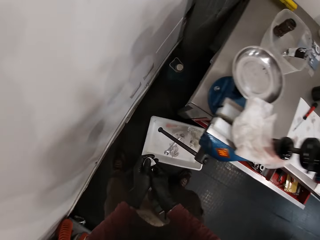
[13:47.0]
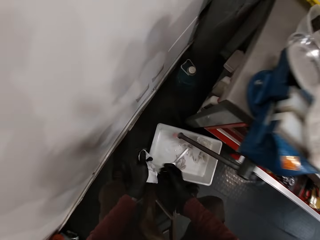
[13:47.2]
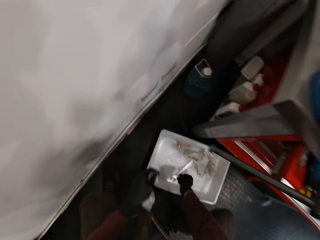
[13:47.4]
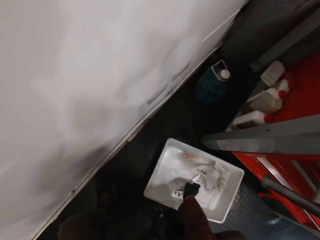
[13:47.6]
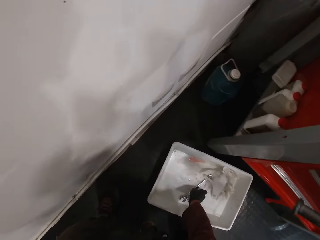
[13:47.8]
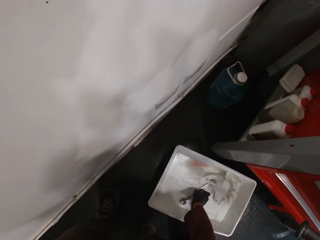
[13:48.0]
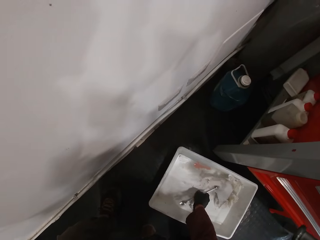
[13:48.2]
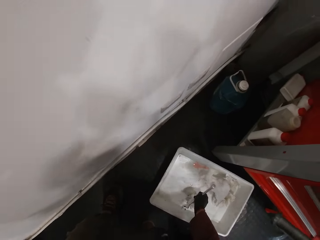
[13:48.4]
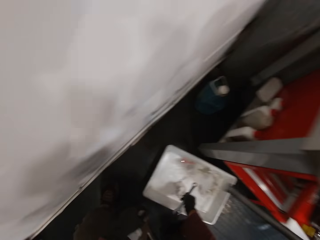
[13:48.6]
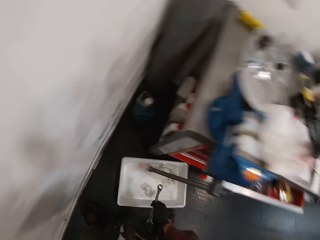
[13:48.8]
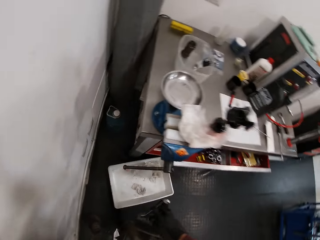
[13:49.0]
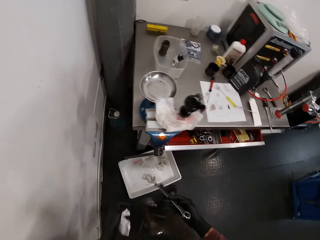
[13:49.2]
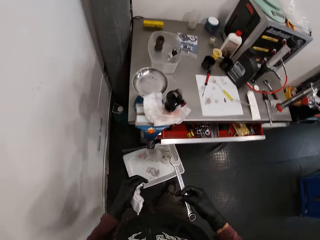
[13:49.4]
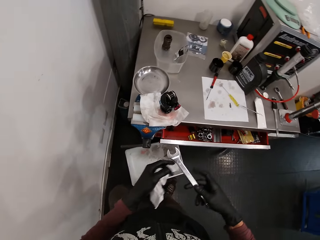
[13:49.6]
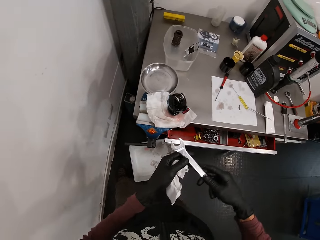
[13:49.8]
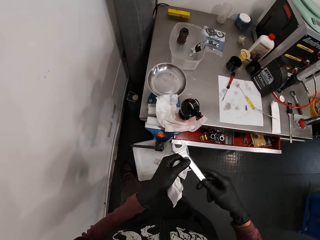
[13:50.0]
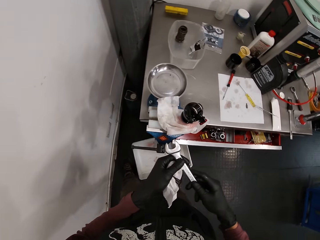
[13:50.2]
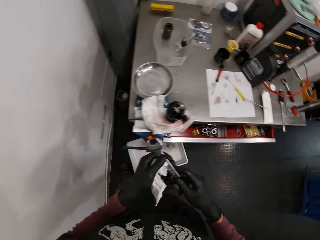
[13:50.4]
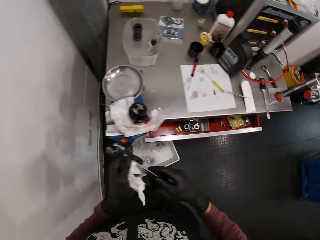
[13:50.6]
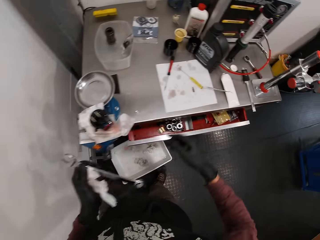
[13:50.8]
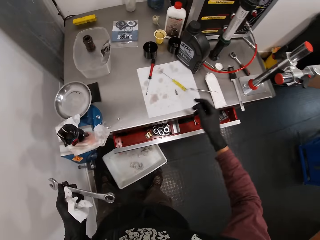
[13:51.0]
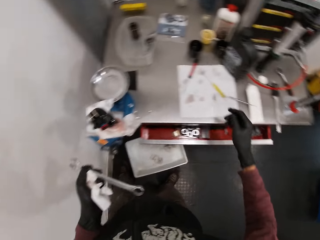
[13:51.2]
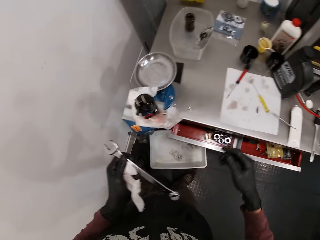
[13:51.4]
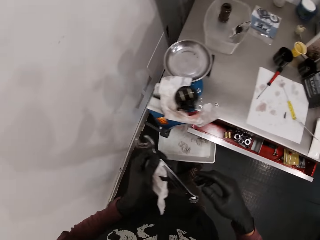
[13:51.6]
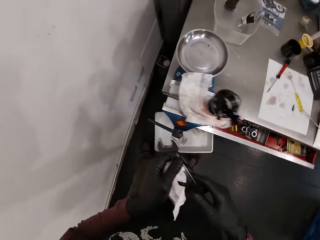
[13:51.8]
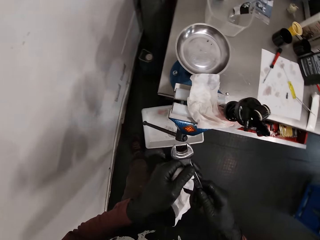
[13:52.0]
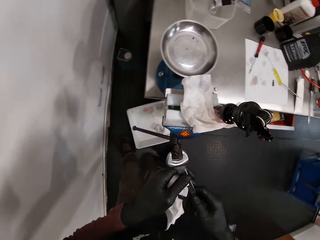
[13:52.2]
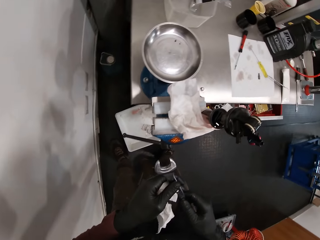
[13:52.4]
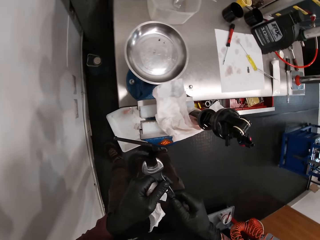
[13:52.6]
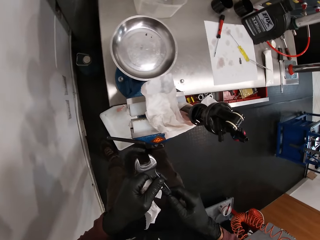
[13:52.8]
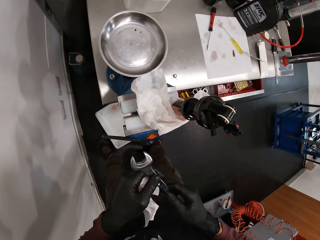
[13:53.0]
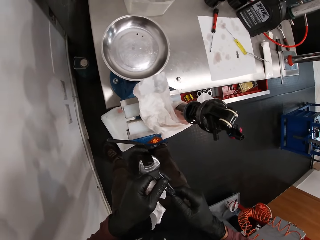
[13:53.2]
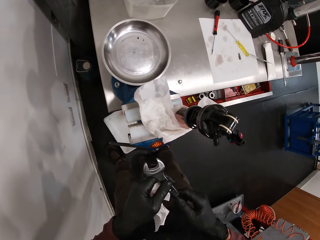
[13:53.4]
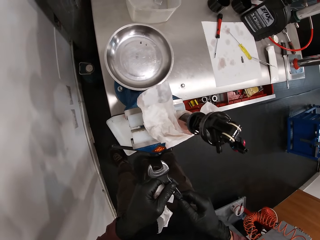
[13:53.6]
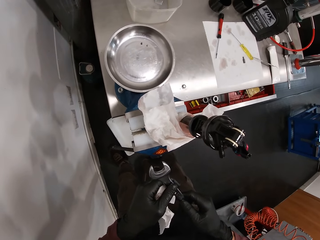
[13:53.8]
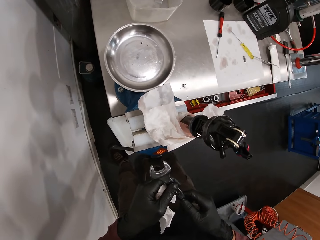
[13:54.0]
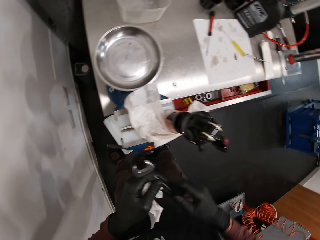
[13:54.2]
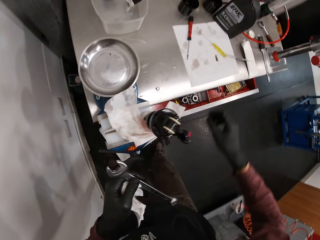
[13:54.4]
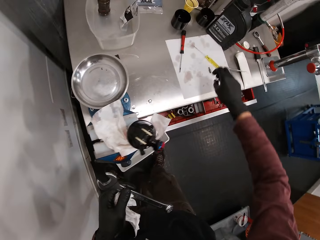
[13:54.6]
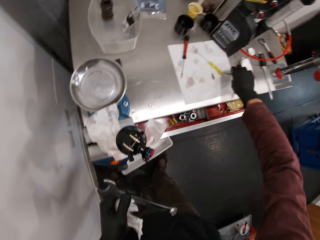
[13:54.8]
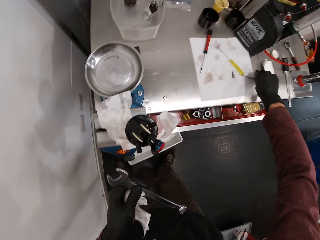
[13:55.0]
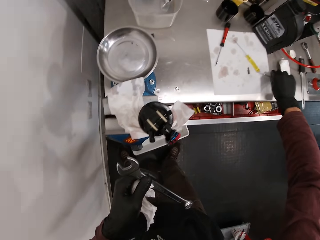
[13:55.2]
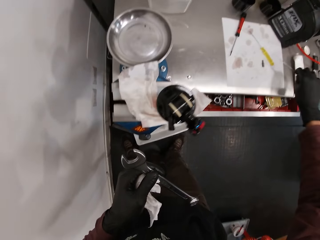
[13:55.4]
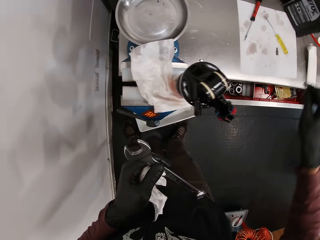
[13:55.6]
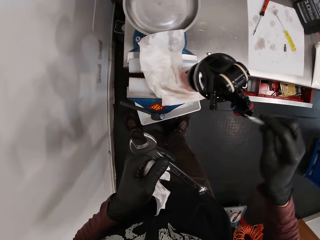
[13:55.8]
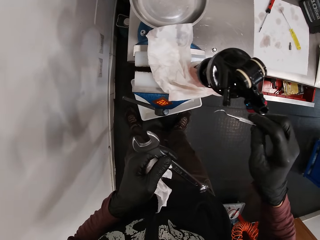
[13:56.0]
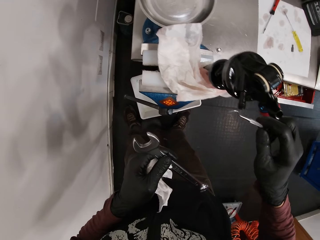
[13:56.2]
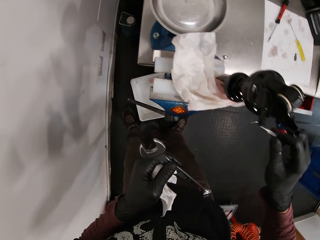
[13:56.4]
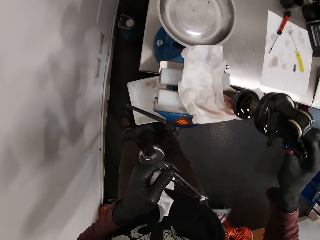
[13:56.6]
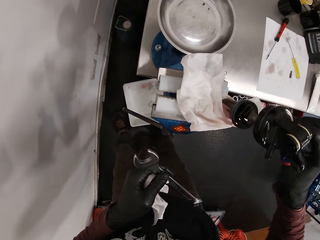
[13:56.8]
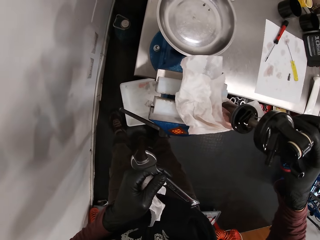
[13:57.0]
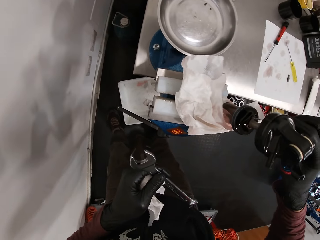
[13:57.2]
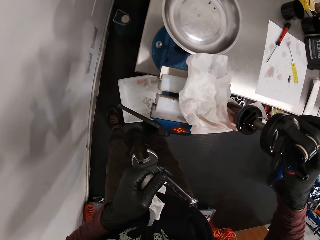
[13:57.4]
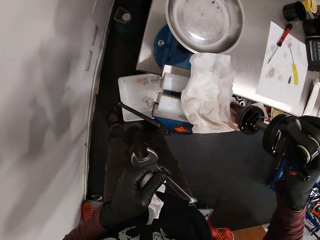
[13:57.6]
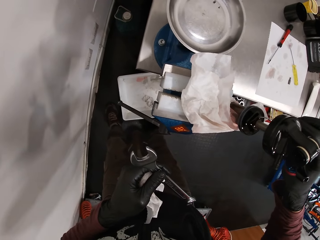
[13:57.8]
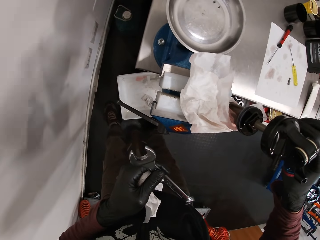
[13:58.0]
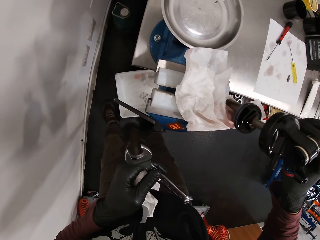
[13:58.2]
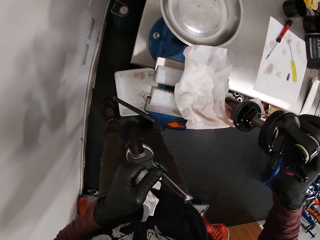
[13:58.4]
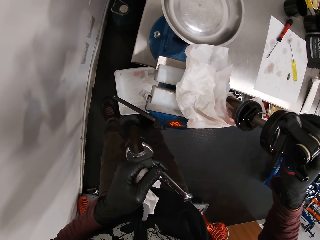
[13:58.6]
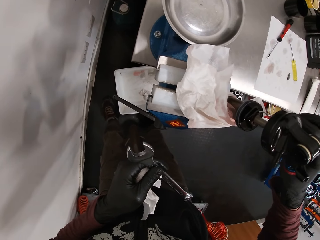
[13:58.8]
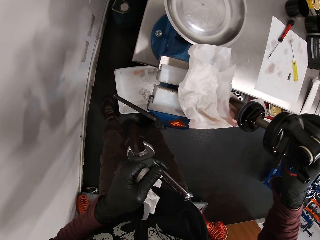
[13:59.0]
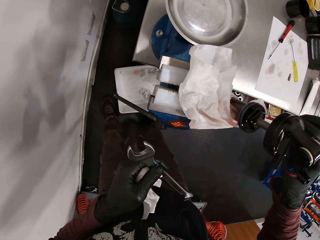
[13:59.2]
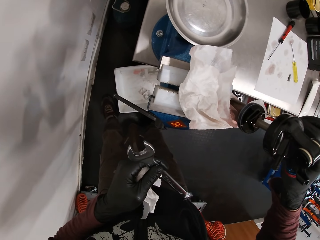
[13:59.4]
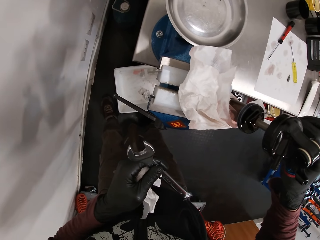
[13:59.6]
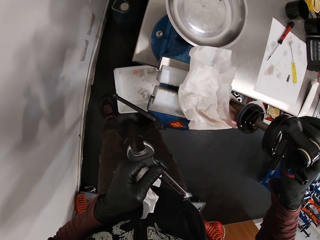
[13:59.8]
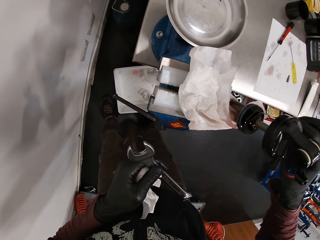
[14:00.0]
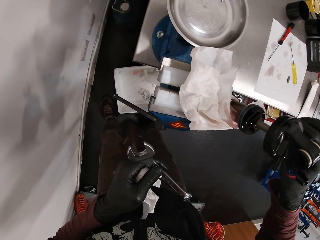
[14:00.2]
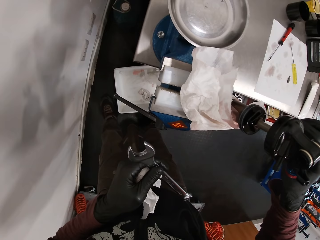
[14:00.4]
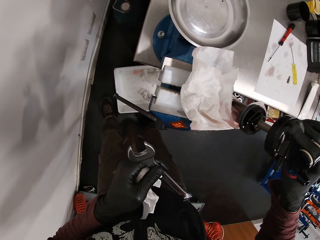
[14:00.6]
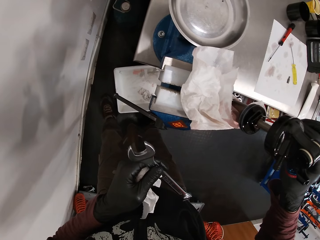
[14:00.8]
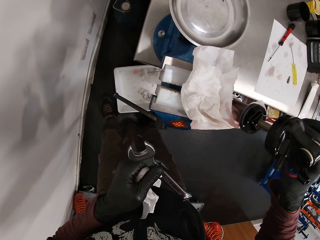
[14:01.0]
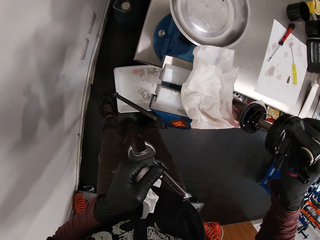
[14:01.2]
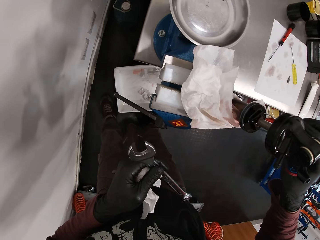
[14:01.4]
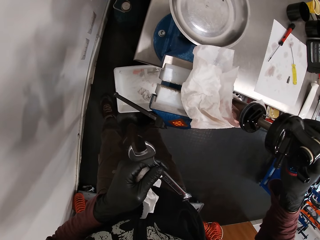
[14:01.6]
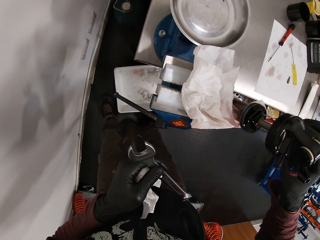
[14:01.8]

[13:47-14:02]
The camera wearer picks the spanner from the bucket on the floor with his right hand. He adjusts the spanner. He transfers the spanner to the left hand. He holds the spanner with both hands. He holds the spanner with his left hand. He stretches a hand towards a worktable. He holds the spanner with both hands. He looks around the worktable. He holds the spanner with his left hand. He picks a prong or spay hook from the table with his right hand. He touches the bicycle pump with the prong in his right hand. He adjusts the bearing balls with the spay hook.

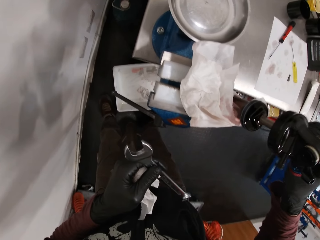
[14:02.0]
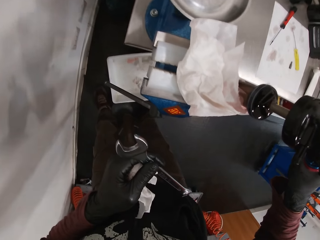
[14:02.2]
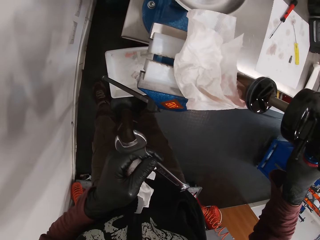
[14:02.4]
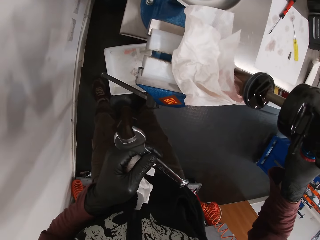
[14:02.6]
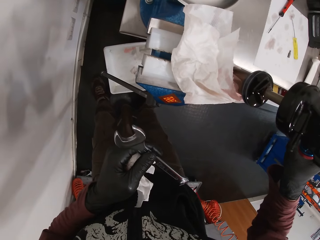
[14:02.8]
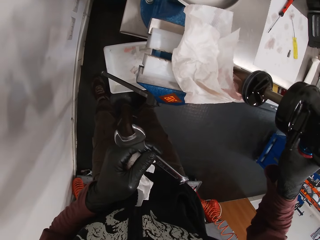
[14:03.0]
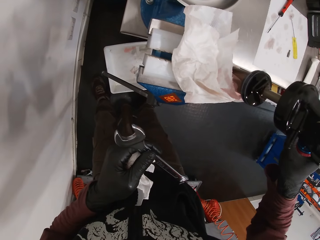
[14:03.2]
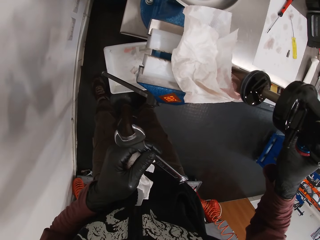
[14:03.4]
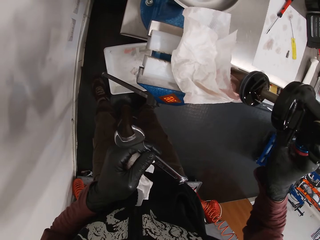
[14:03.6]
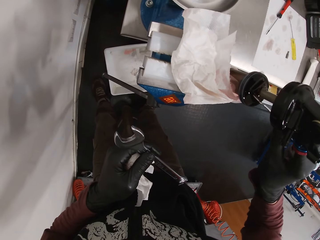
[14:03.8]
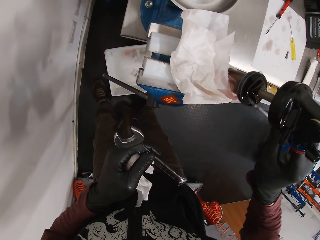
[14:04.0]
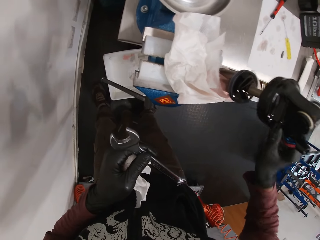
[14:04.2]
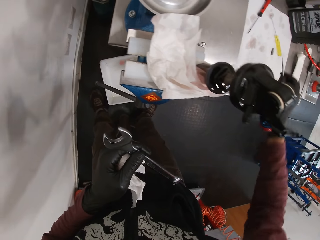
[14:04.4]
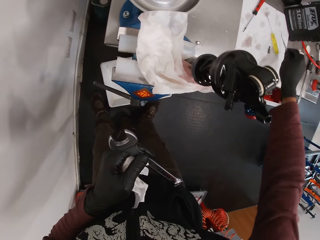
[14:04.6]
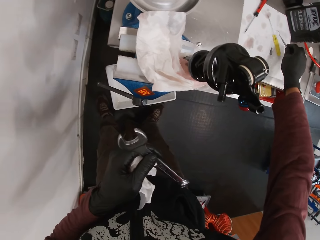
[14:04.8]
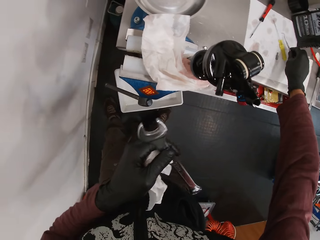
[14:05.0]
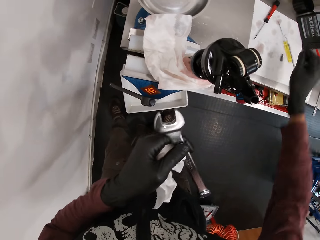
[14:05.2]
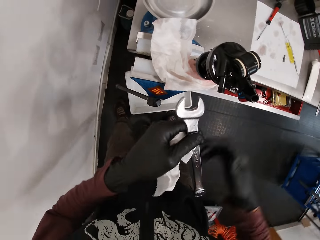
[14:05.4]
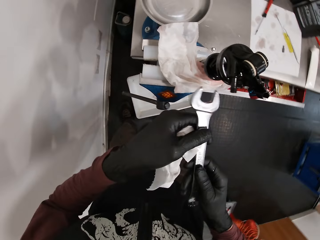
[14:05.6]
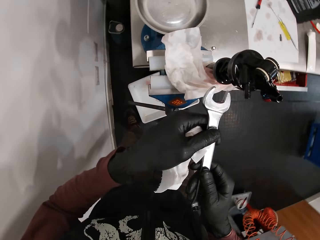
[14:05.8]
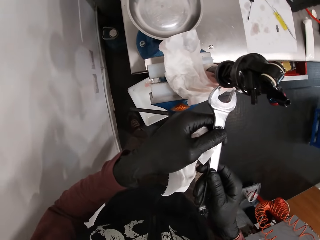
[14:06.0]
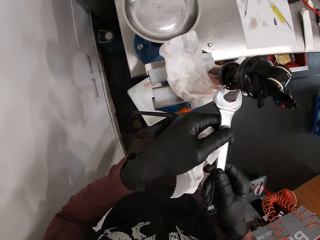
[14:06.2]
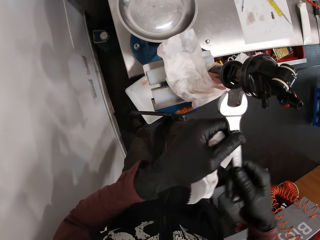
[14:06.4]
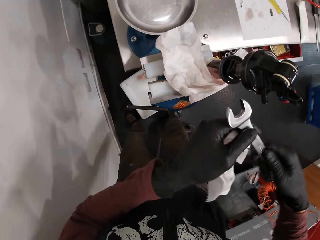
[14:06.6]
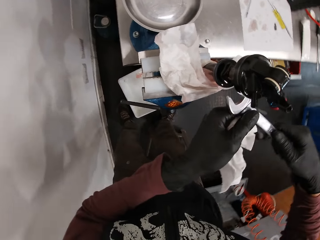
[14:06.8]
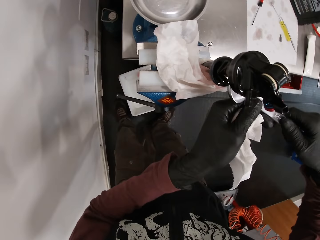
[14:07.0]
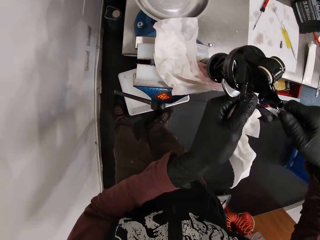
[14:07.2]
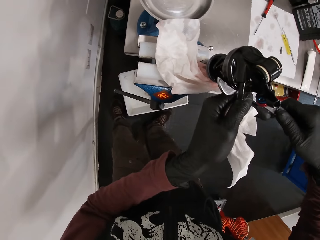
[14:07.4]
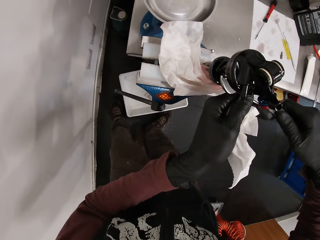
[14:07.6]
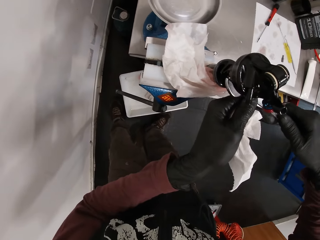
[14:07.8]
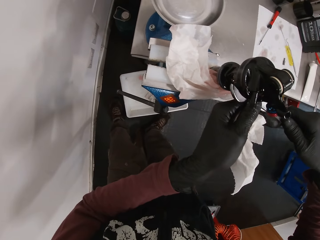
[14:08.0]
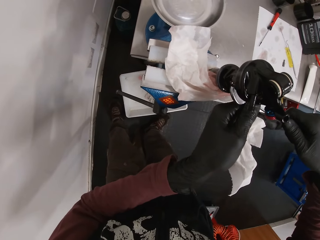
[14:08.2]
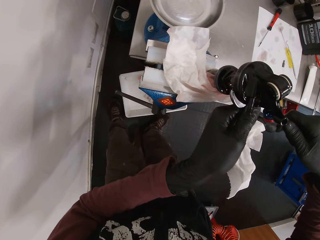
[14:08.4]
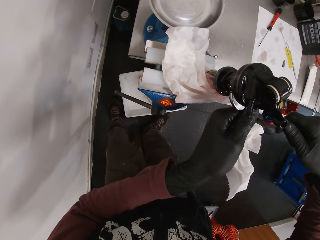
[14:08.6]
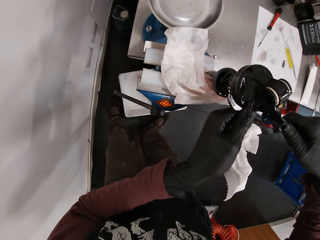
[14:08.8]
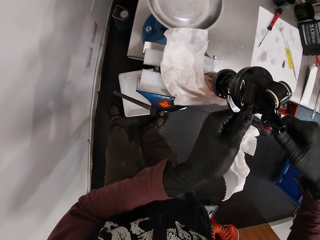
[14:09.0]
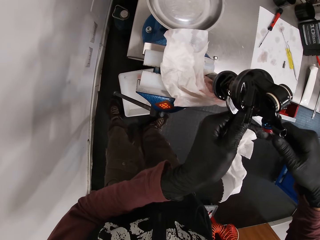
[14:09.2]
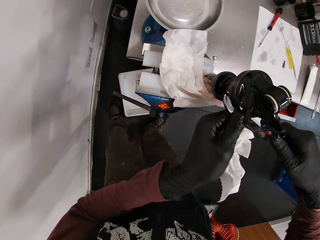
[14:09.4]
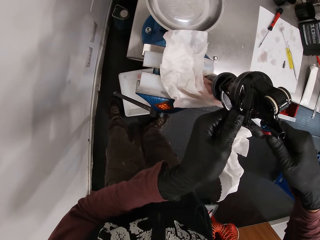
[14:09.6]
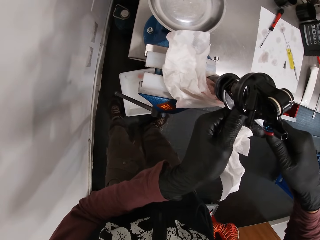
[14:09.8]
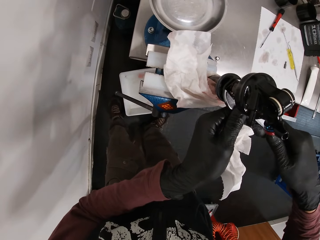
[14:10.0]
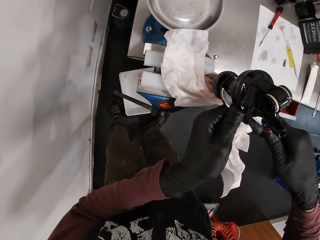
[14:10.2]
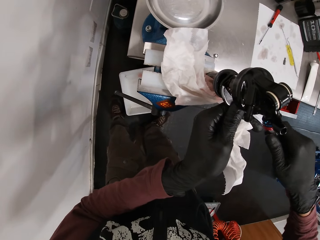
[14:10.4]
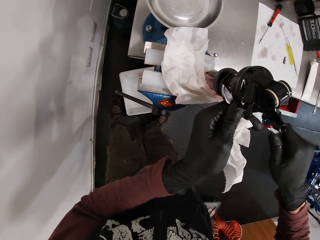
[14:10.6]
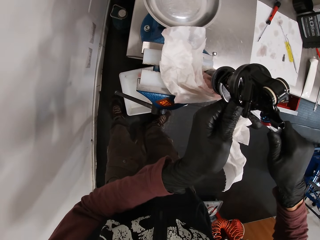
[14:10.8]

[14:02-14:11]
The camera wearer drops the prong on the table from his right hand. He adjusts the spanner with both hands. He holds the spanner with both hands. He connects the spanner in both hands to the bicycle pump on the table. He sets the spanner on the ball bearing.
